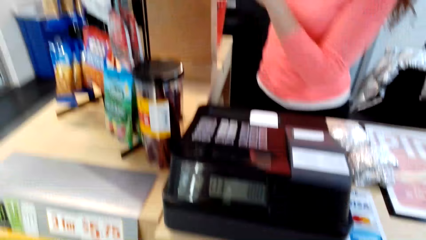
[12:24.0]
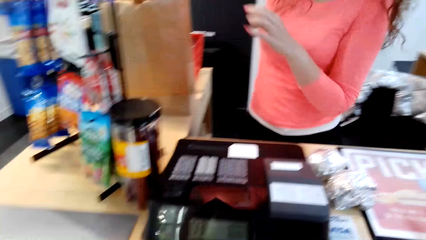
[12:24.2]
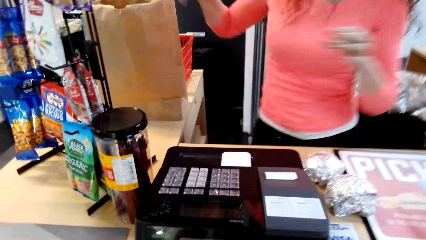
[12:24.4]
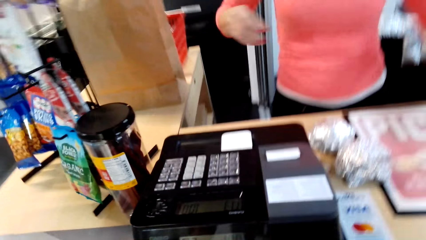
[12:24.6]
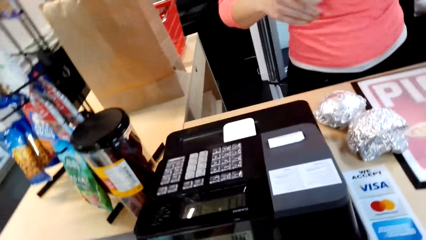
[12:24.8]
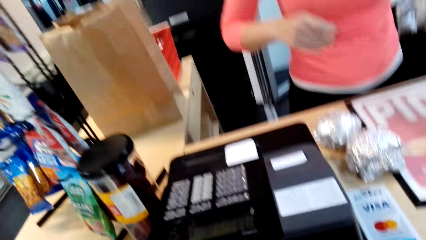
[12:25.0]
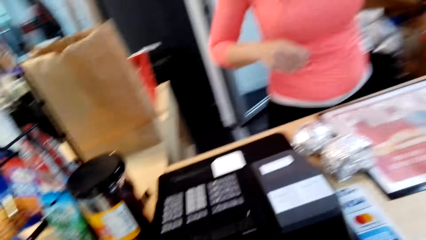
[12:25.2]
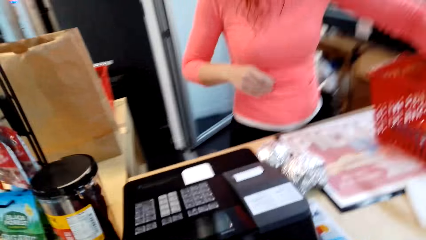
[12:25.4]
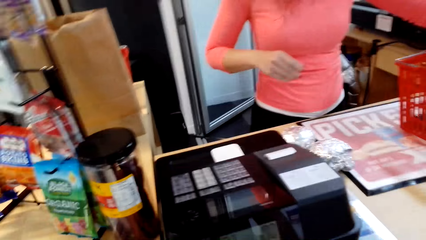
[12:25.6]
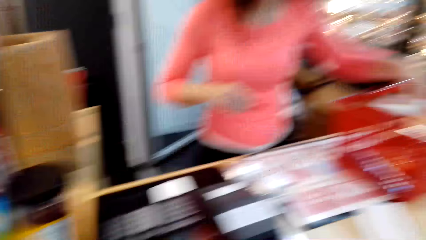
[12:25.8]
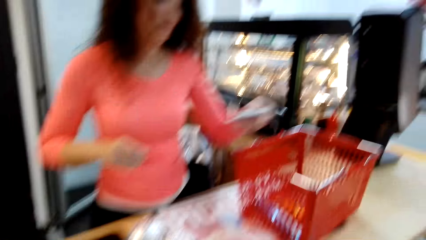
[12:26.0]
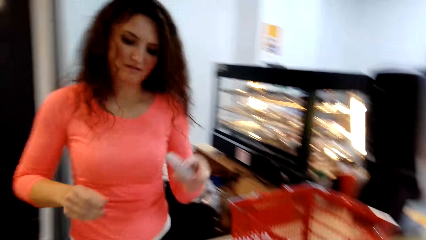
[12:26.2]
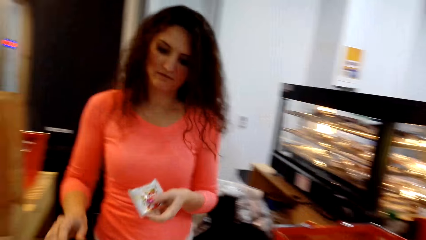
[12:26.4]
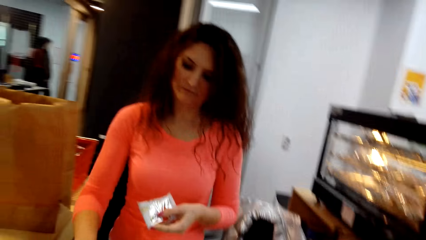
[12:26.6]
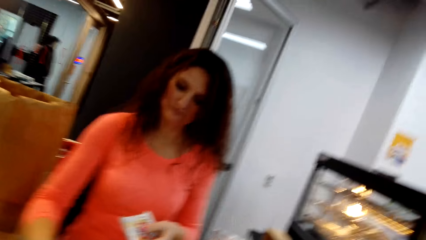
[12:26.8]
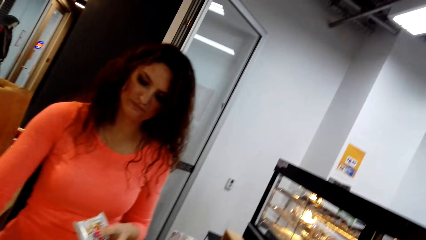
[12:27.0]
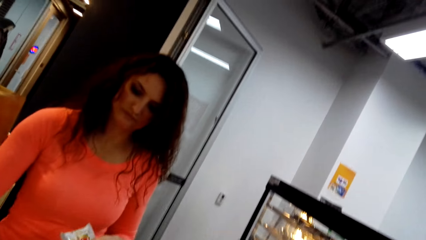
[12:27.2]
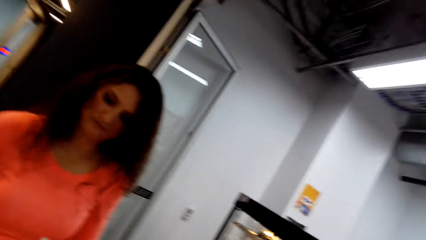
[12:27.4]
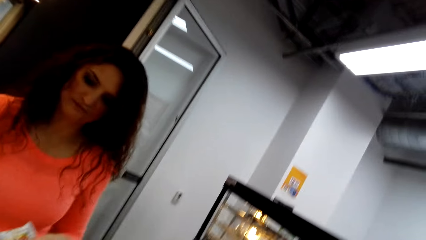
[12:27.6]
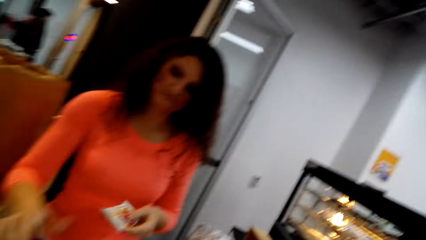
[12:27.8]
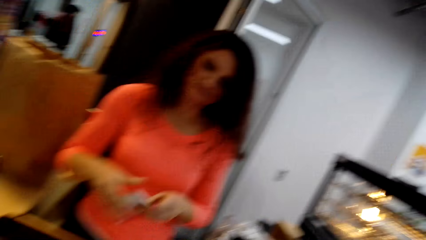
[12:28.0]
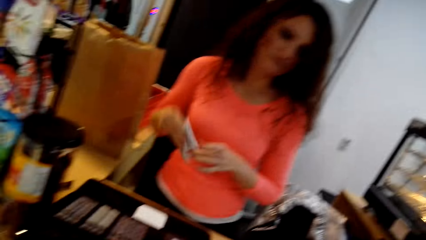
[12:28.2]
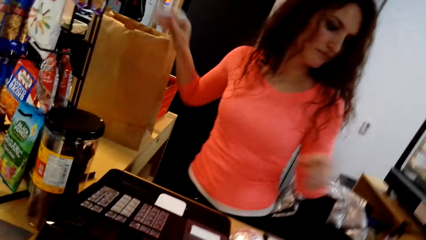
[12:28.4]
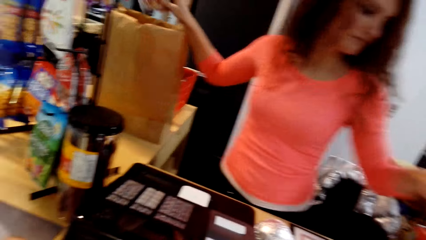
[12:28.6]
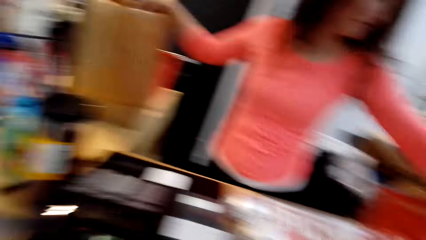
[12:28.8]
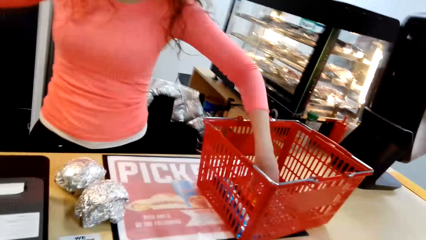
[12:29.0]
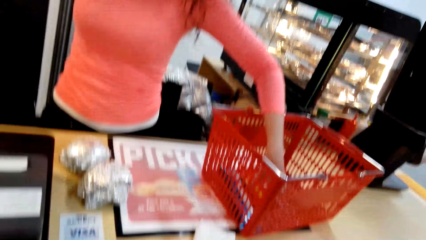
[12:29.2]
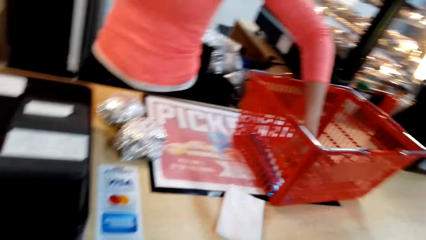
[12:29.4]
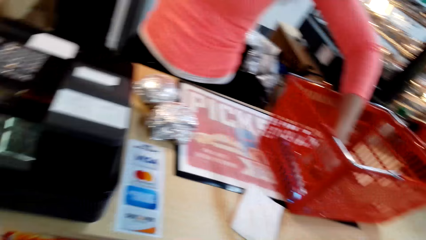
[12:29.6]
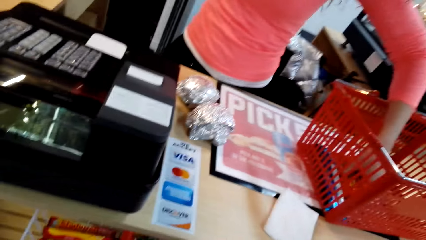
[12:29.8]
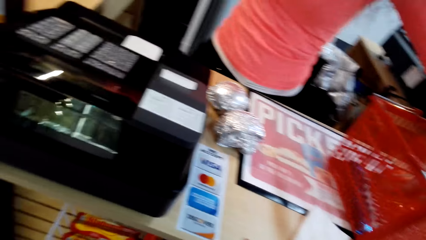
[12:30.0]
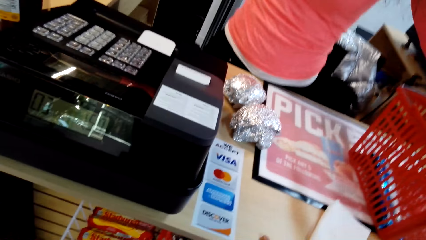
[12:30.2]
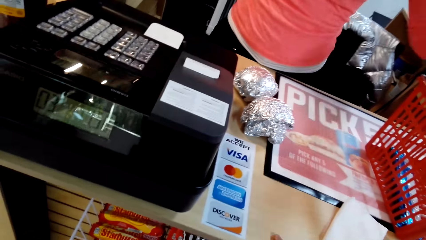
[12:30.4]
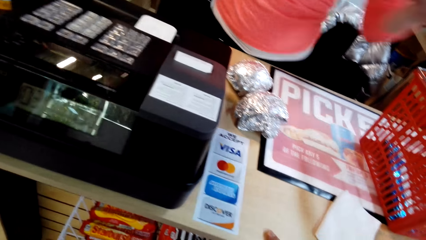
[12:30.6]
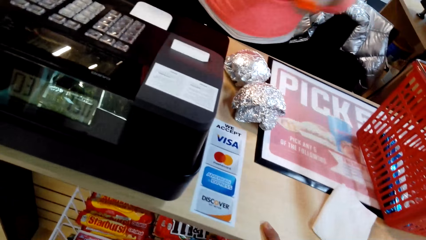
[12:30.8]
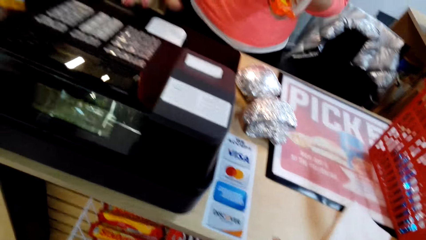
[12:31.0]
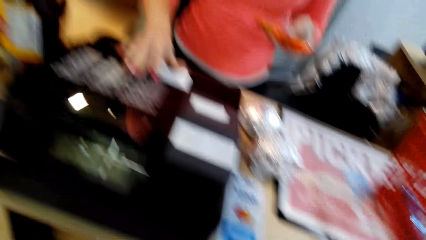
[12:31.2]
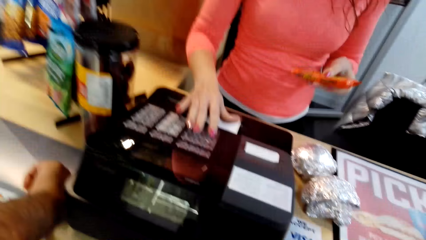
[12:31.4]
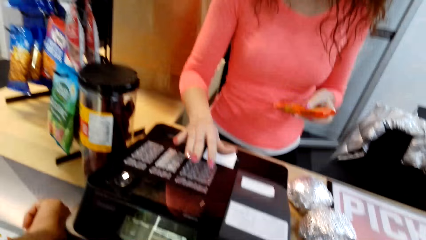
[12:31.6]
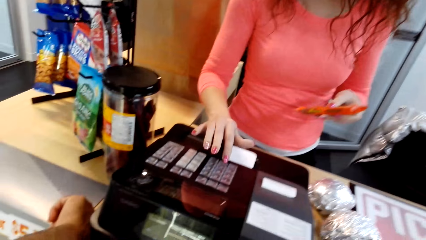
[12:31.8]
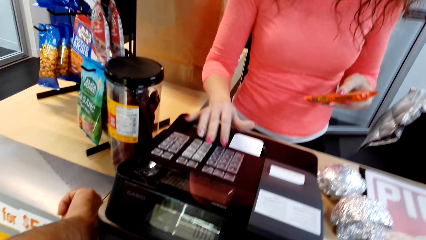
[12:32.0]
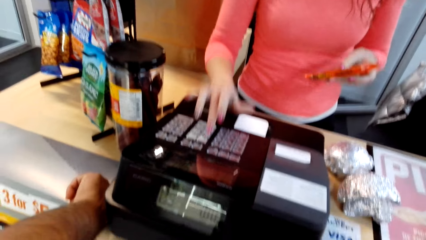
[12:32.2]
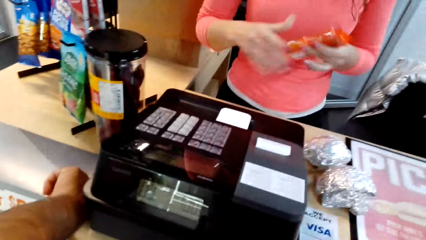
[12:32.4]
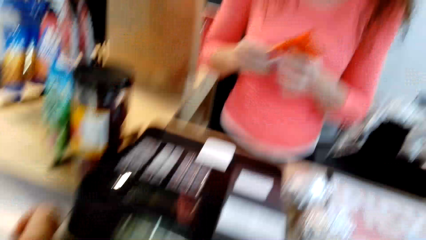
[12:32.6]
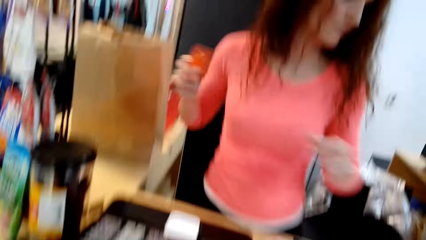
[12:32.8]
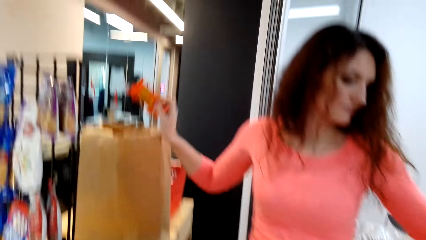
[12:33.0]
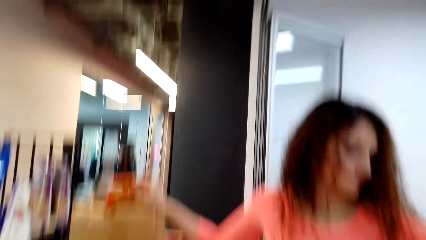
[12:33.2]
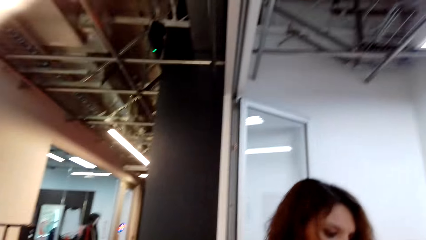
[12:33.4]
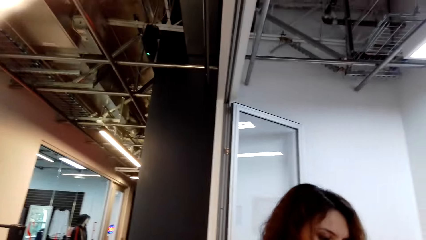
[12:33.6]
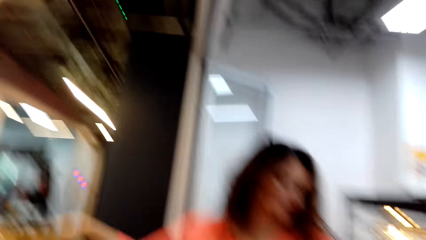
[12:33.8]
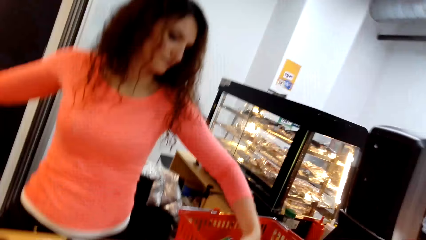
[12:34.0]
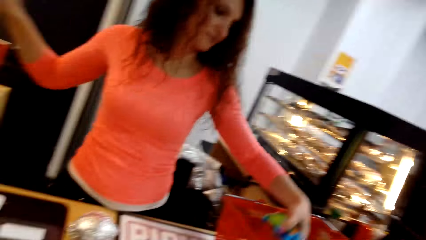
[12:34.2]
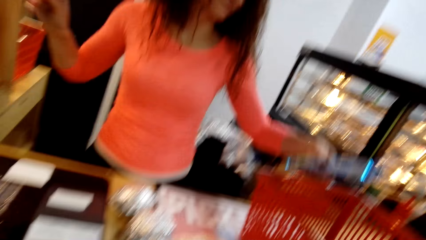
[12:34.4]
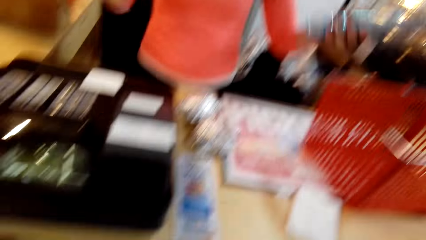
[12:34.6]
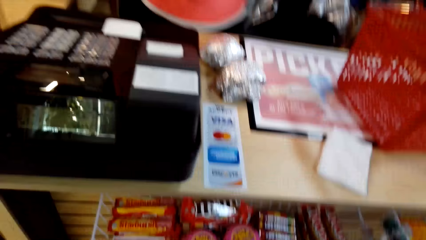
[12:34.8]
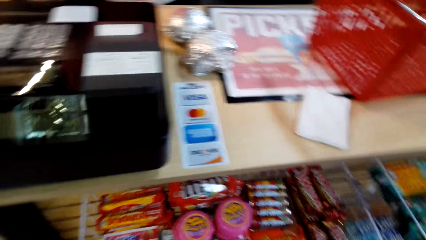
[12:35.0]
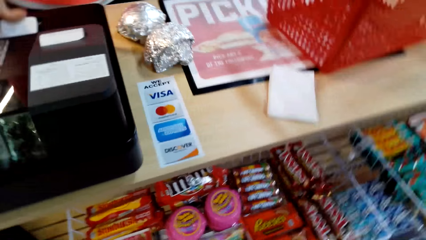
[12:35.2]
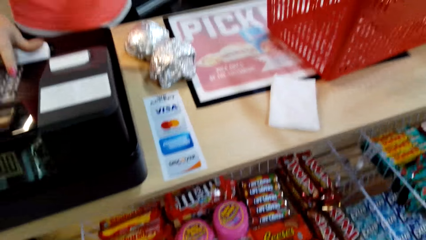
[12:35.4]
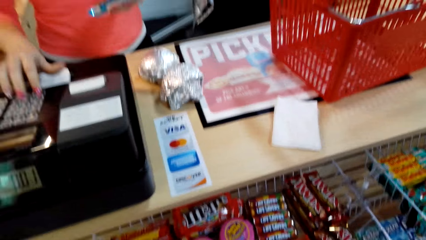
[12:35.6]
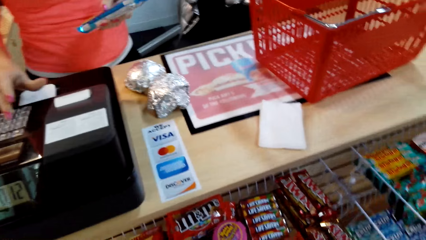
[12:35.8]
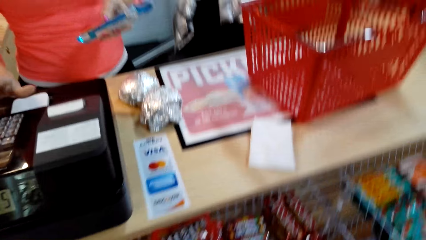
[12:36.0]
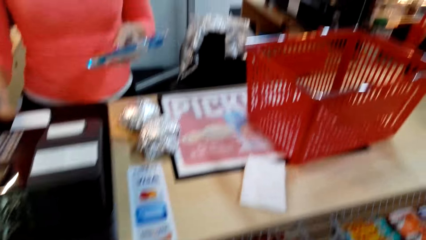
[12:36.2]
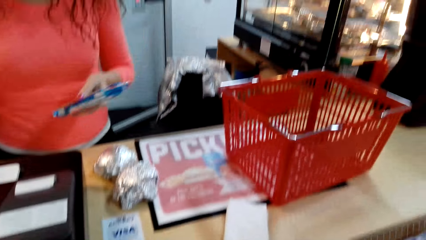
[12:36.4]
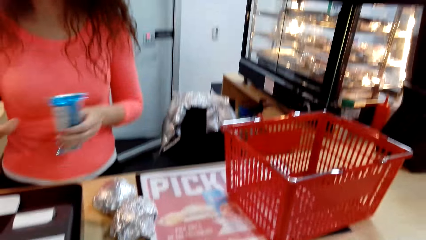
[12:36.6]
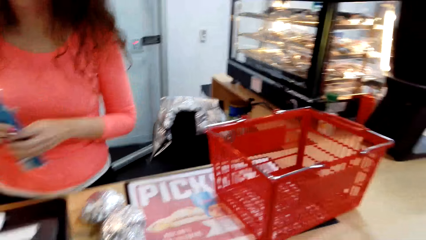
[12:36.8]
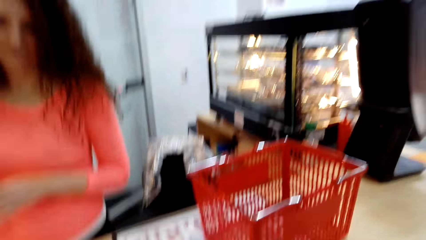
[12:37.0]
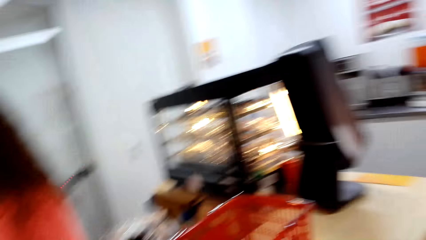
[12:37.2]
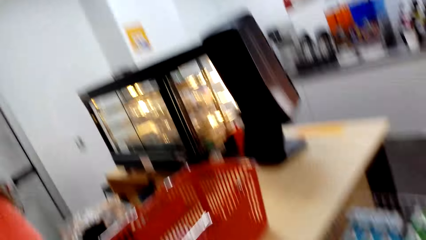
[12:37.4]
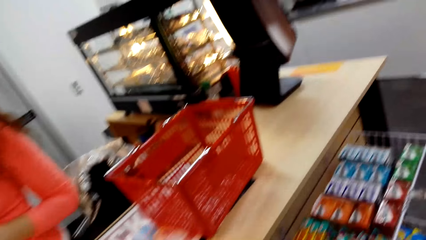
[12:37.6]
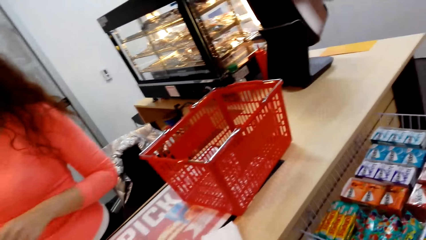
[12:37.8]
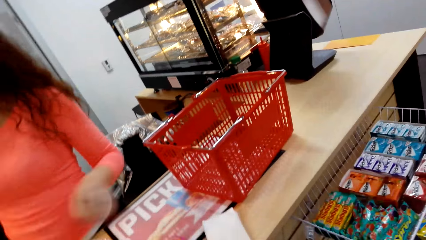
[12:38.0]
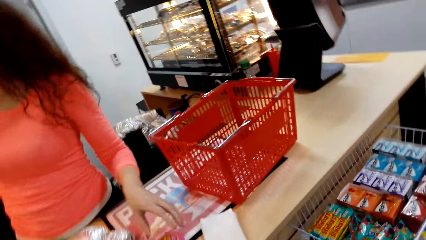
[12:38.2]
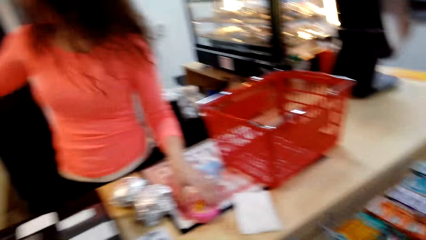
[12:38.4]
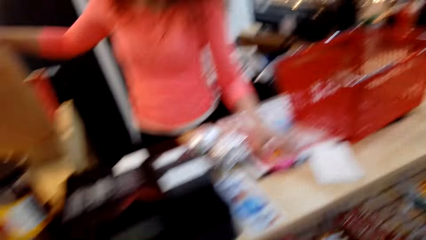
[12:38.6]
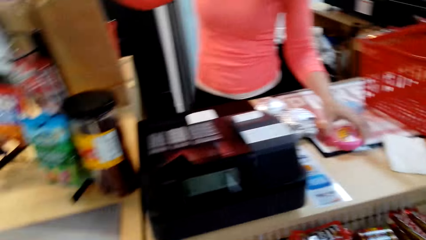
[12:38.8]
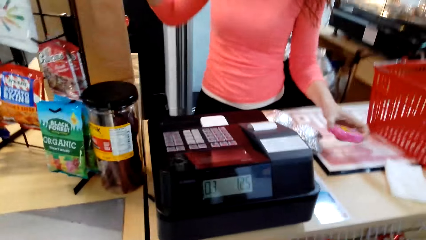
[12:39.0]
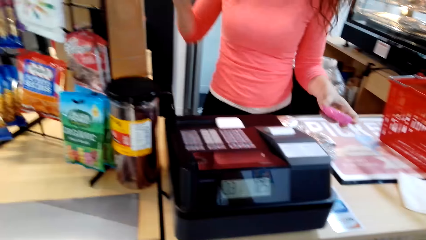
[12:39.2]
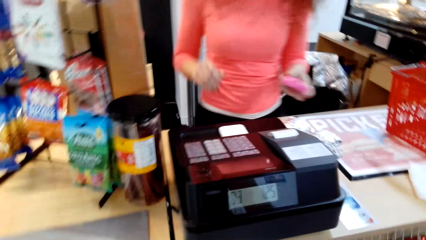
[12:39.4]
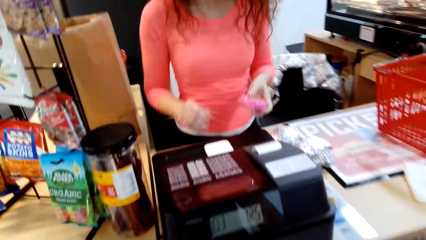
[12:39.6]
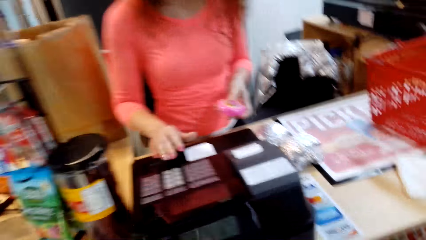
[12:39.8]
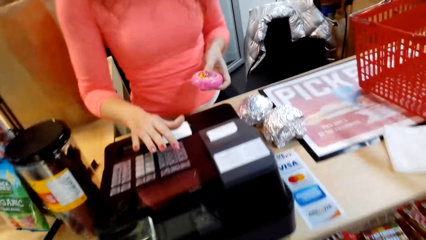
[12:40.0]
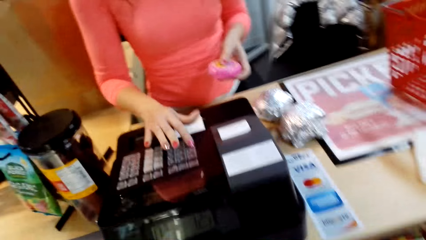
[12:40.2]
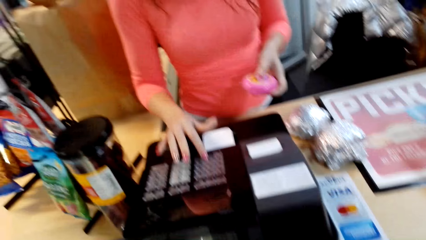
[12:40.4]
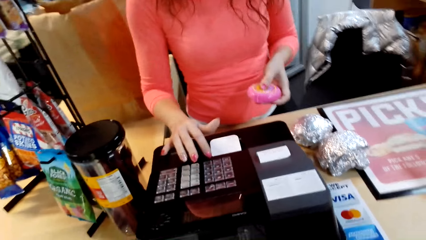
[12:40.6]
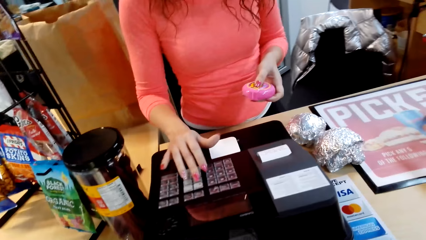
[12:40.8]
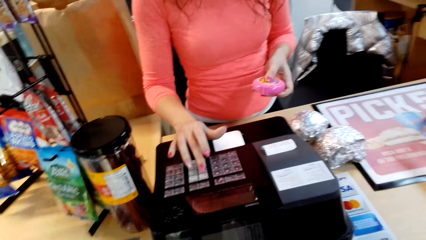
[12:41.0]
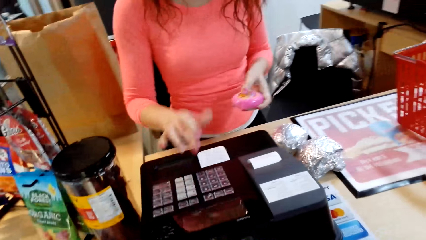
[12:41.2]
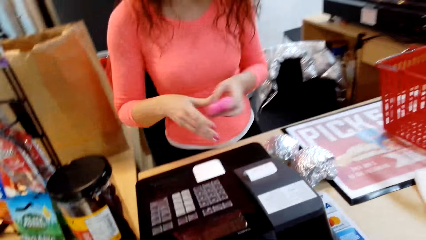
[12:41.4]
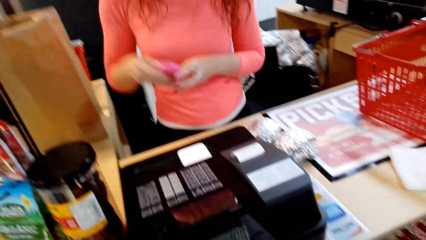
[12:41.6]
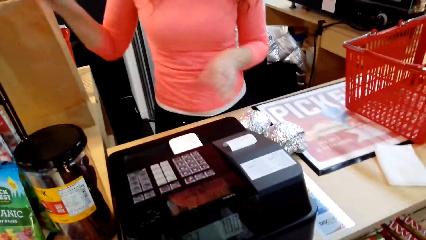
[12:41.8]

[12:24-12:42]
A lady picks something from the shopping basket. The lady enters the packet of something in the sales machine and places the packet of something in the shopping bag. The lady picks something from the shopping basket. The lady enters something in the sales machine and places the object in the shopping bag. The lady picks something from the shopping basket. The lady enters the object in the sales machine and places the object in the shopping bag. The lady picks something from the counter top and enters the object in the sales machine.
